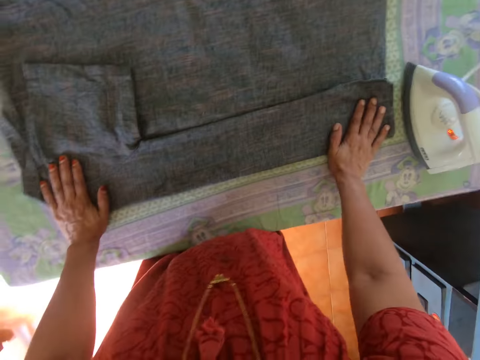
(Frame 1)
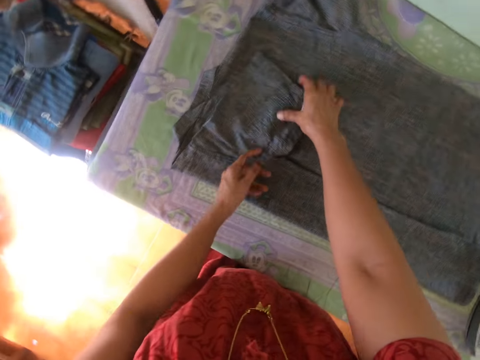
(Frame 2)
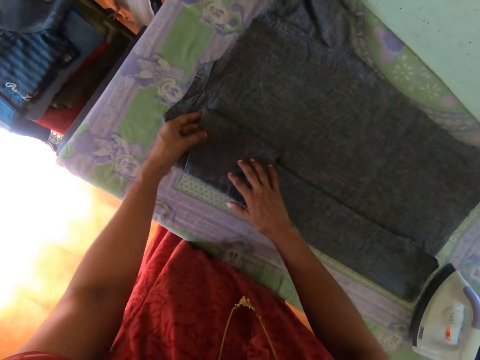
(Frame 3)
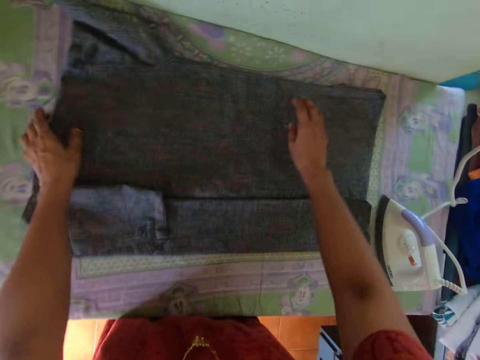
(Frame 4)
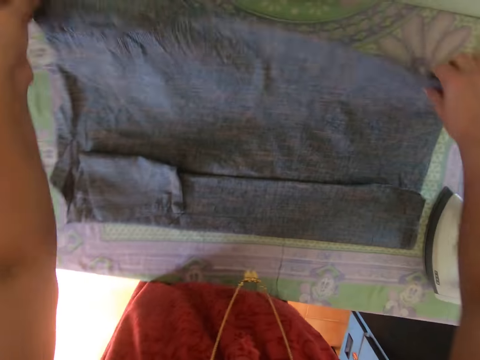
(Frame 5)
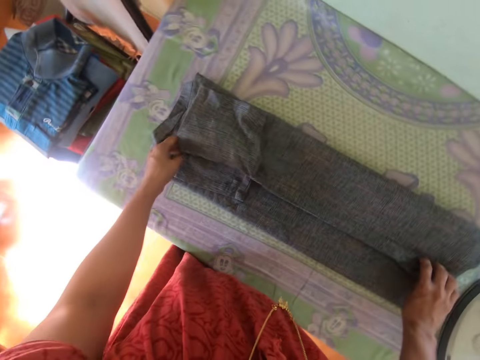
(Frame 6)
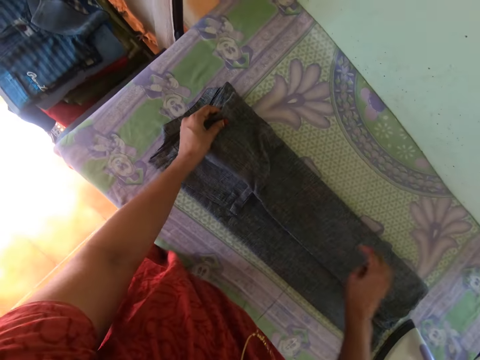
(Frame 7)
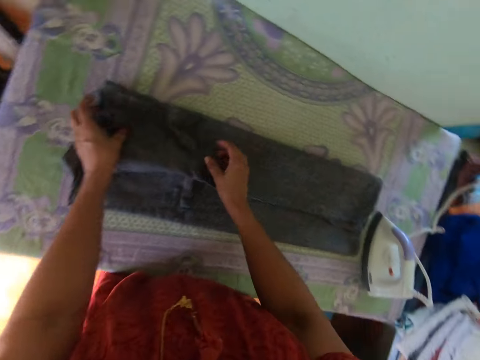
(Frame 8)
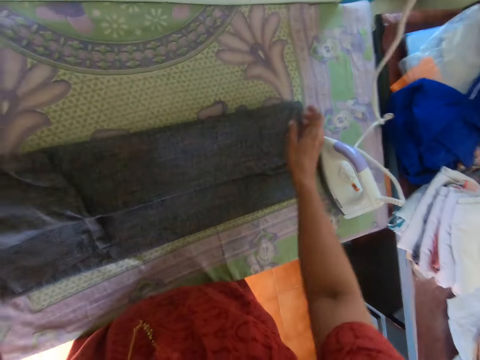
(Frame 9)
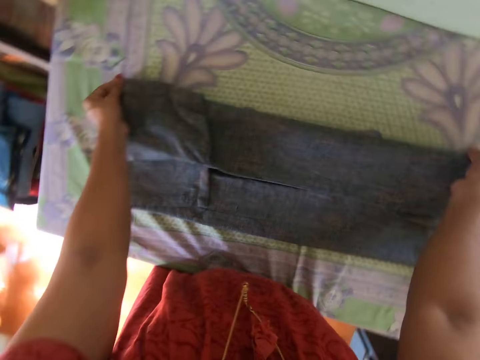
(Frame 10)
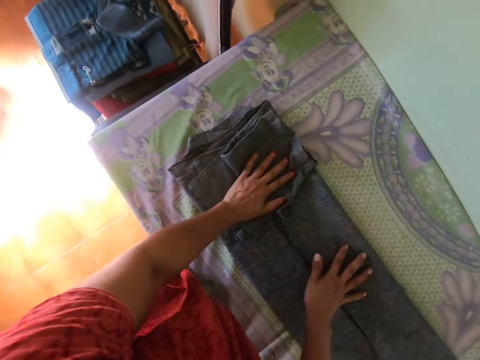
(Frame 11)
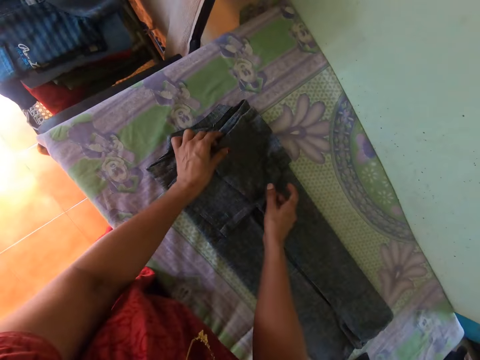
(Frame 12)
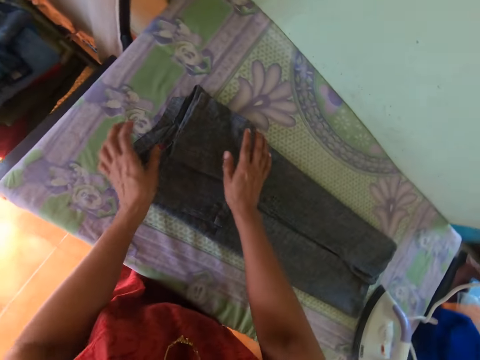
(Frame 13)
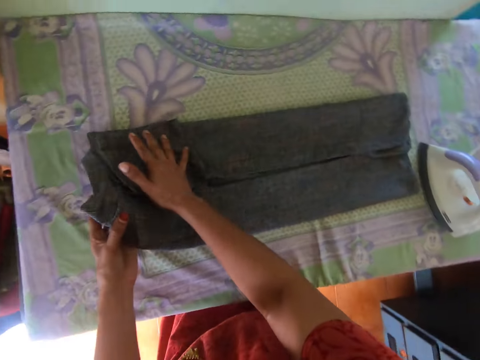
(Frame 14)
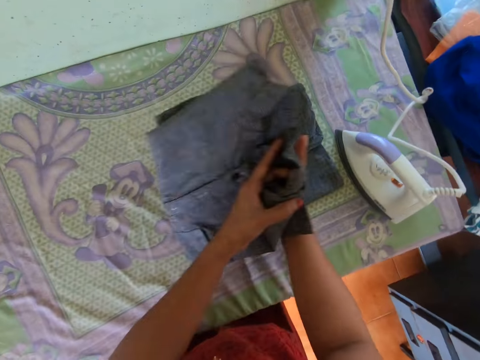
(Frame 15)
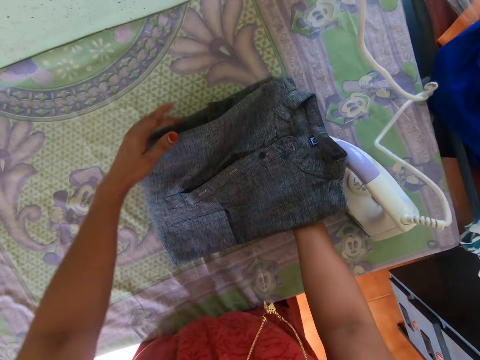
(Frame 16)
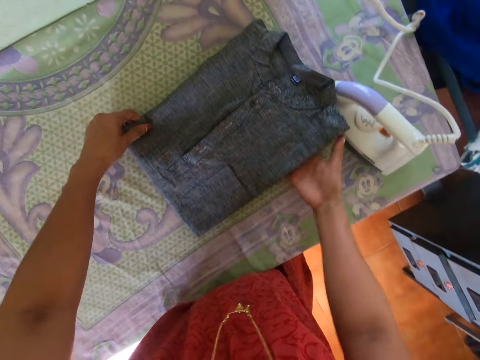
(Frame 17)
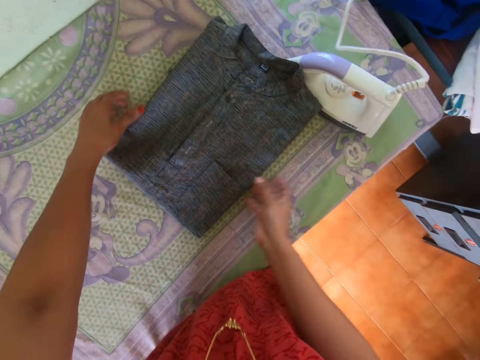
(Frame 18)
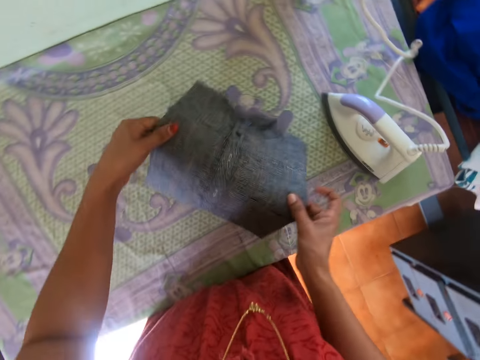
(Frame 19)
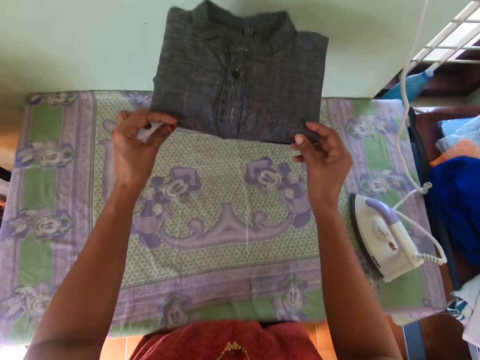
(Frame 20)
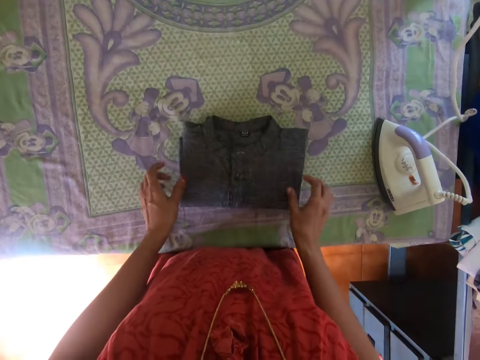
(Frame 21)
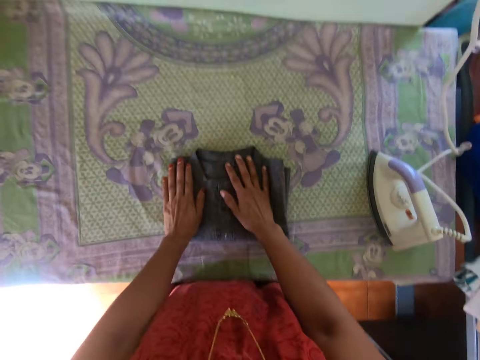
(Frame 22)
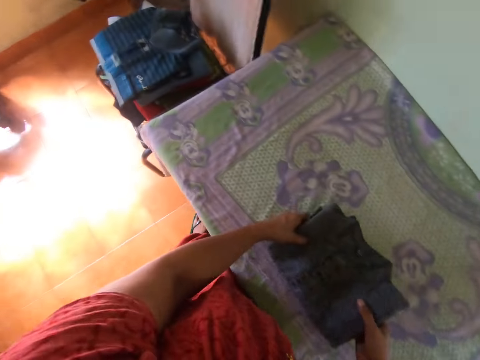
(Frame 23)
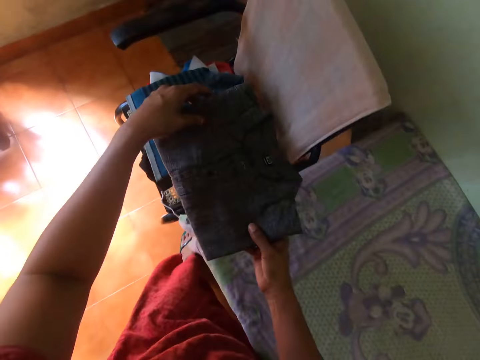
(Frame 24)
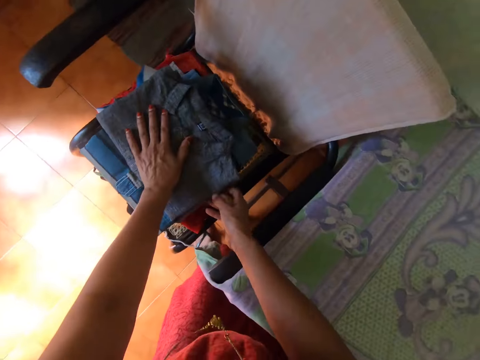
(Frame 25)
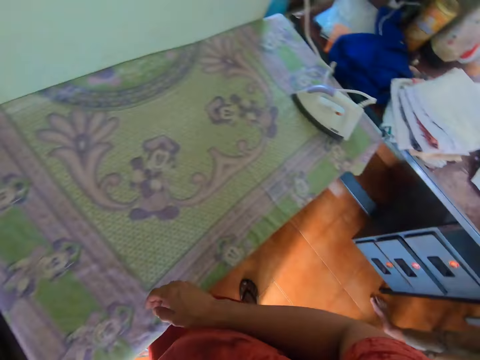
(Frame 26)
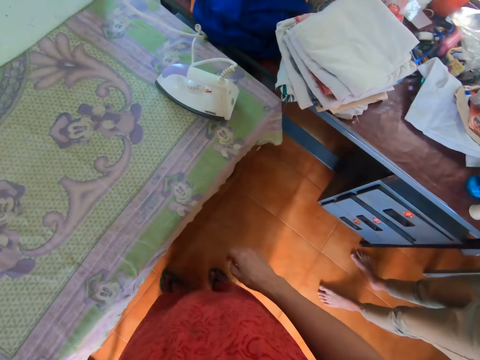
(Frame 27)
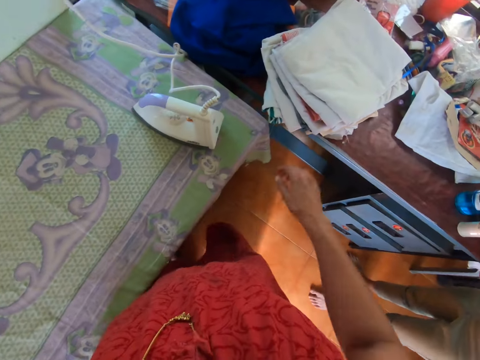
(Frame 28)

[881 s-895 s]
The camera wearer picks up the shirt from the table with both hands. He drops the shirt on a stack of cloth on a chair with both hands.

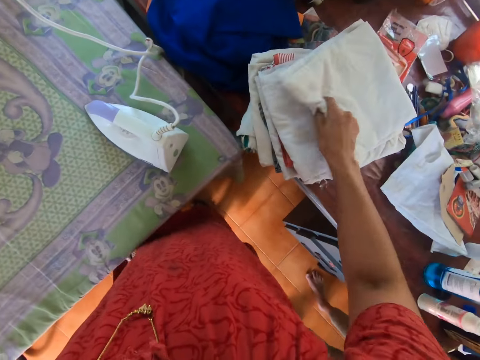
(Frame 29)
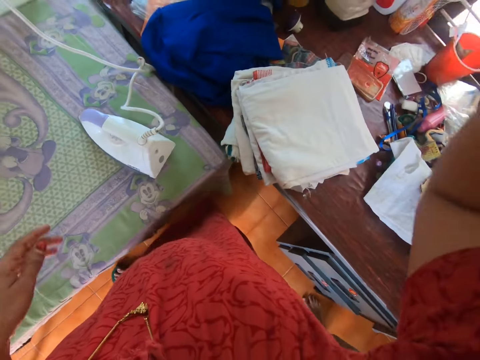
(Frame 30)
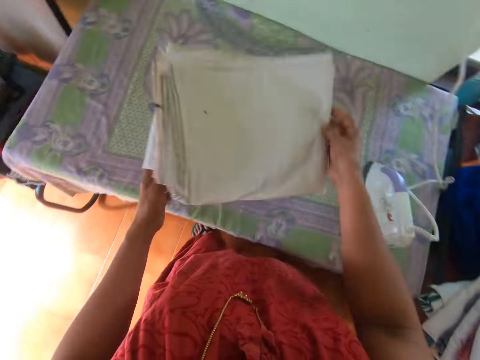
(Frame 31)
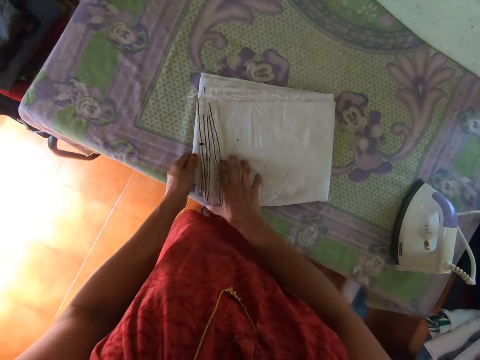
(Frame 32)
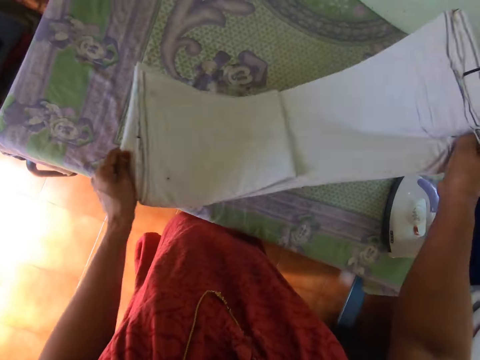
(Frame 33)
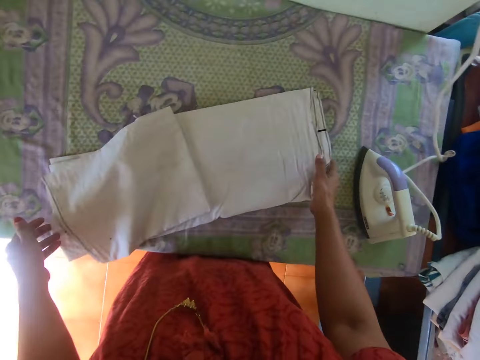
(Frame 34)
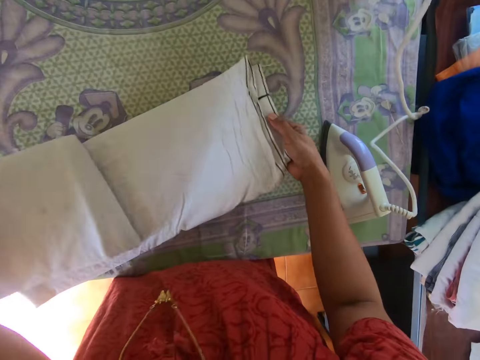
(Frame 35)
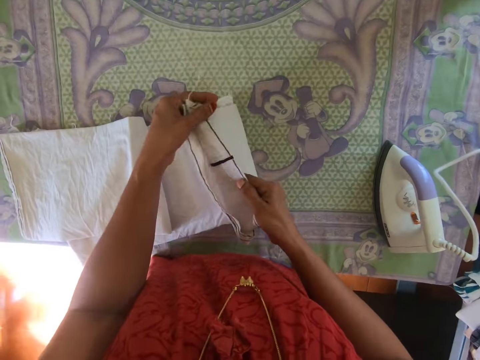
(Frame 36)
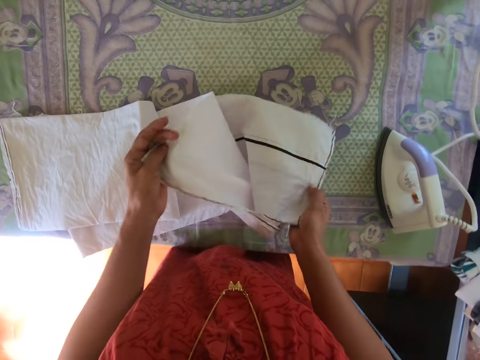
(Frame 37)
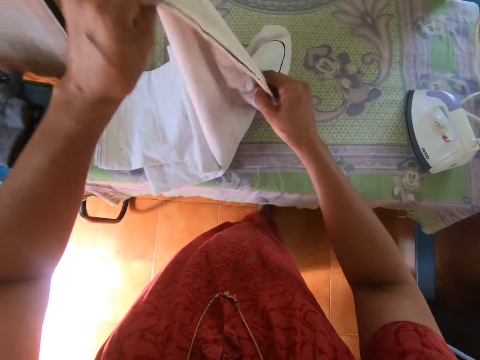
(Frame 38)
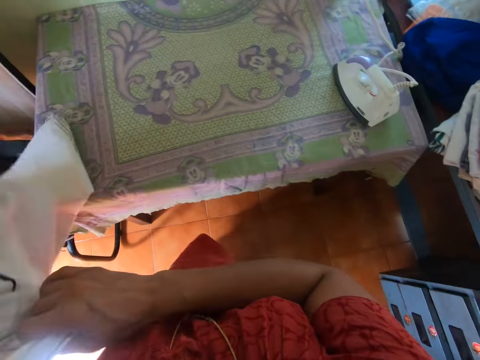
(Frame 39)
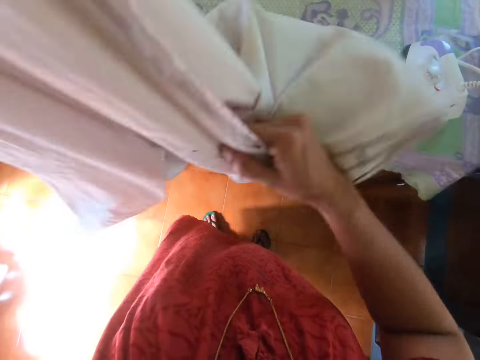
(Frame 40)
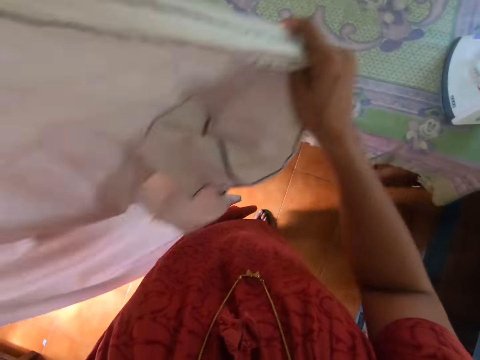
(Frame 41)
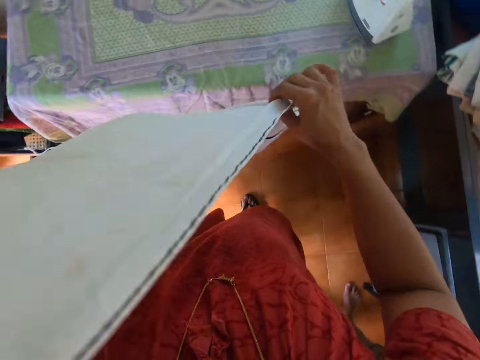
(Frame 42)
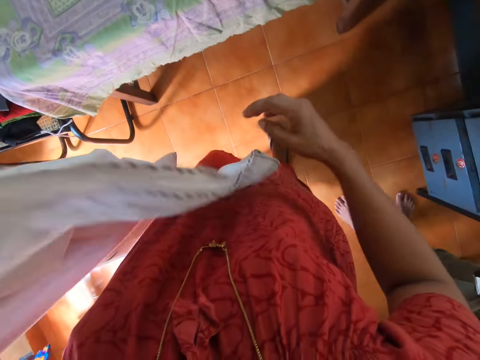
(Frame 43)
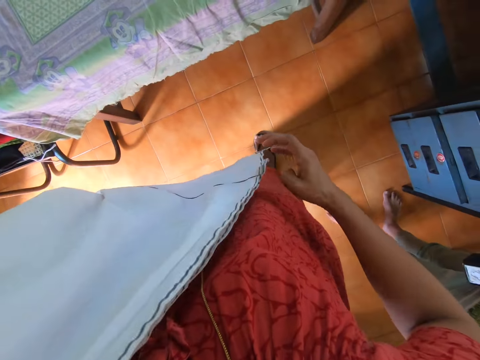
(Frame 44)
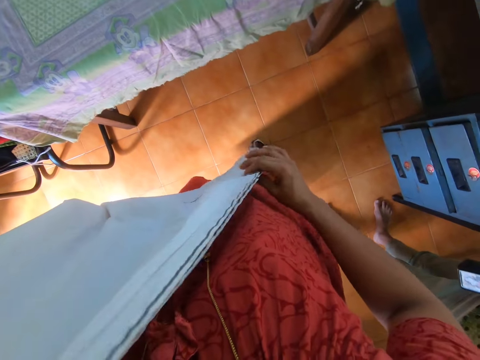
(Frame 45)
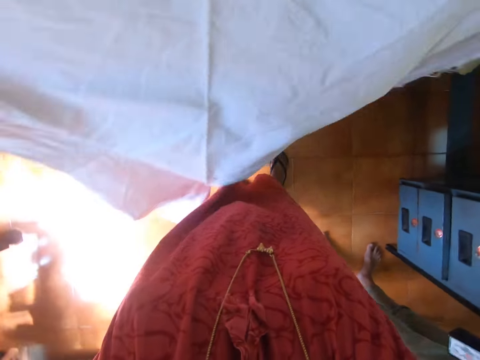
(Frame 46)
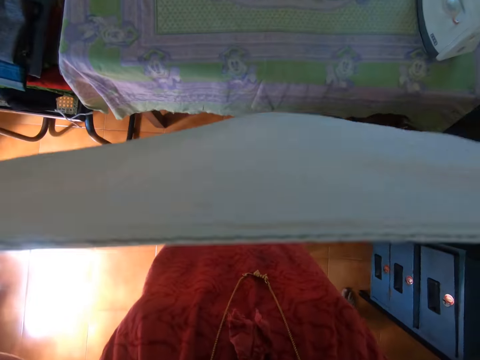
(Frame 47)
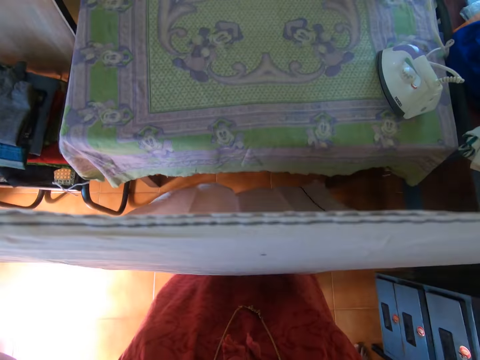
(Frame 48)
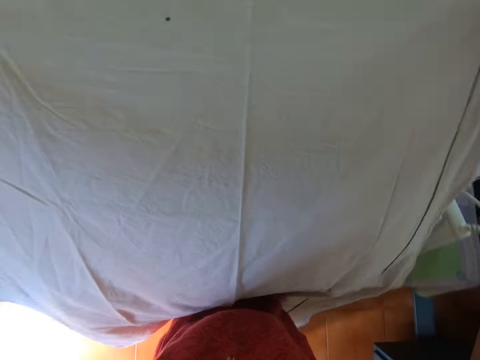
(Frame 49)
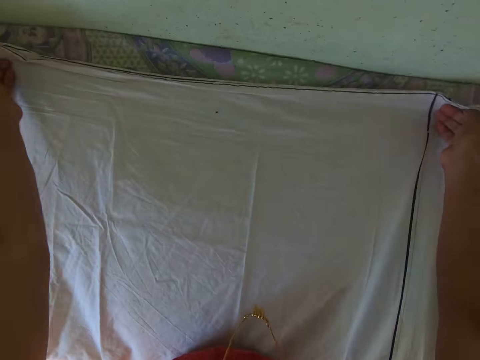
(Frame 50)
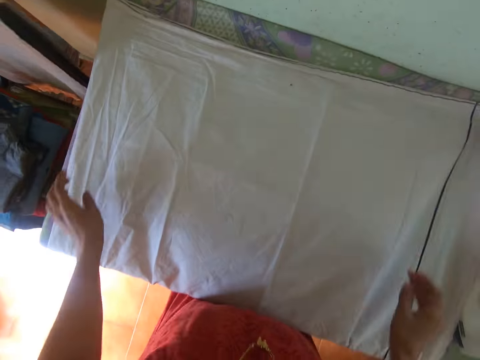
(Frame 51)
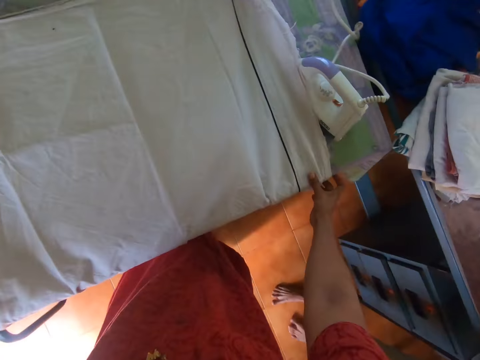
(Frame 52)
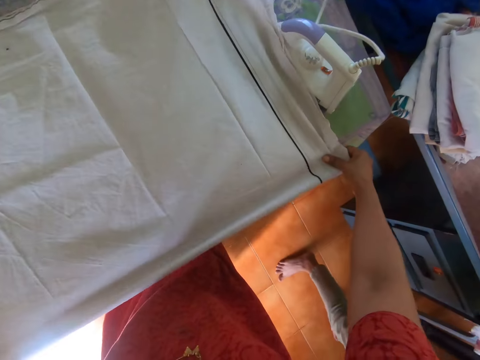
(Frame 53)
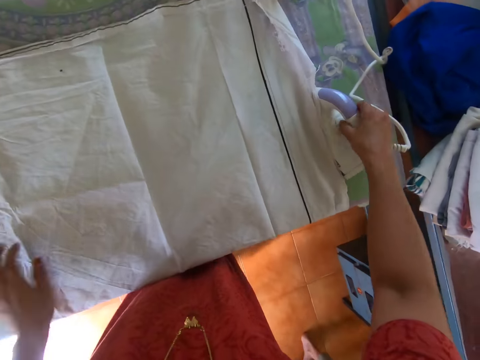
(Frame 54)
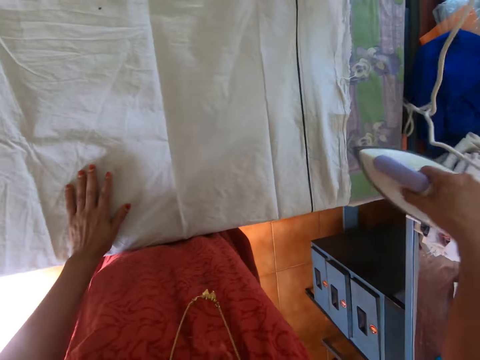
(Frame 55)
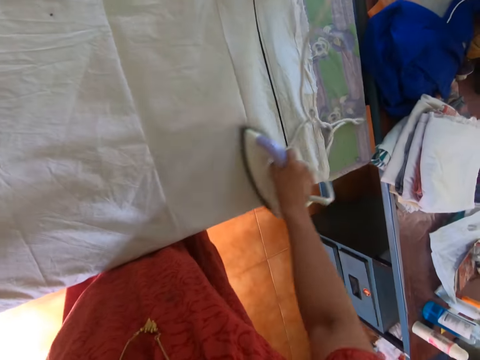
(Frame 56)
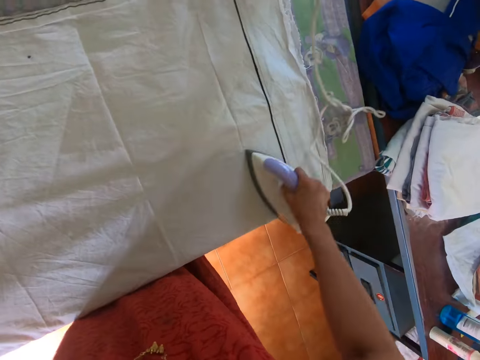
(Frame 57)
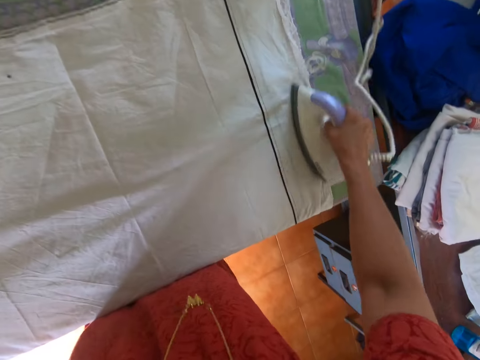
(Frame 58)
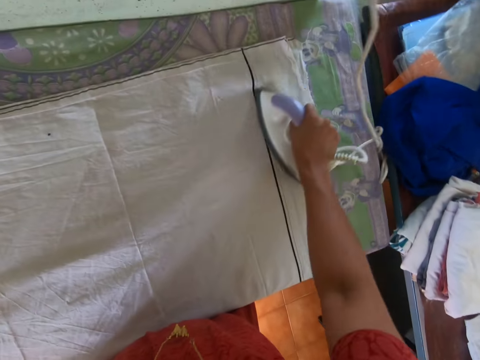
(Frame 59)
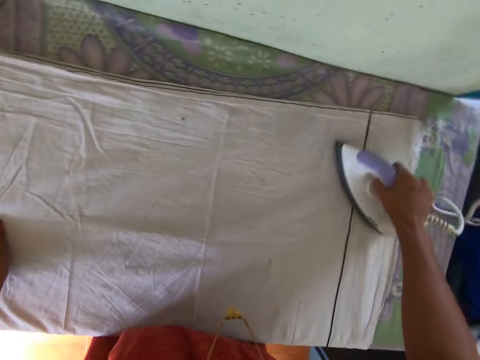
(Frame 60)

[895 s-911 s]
The camera wearer picks up a cloth or linen from a table with his right hand. He drops the cloth on the table with his right hand. He unfolds the cloth with both hands. He spreads the linen. He spreads the cloth on the table with both hands. He adjusts the cloth on the table with both hands. He picks up the iron from the table with his right hand. He irons the cloth on the table with the iron in his right hand.
